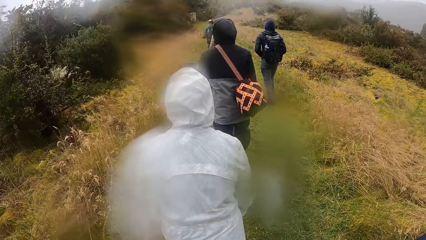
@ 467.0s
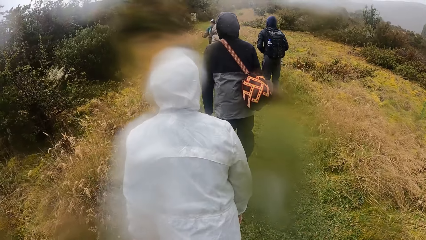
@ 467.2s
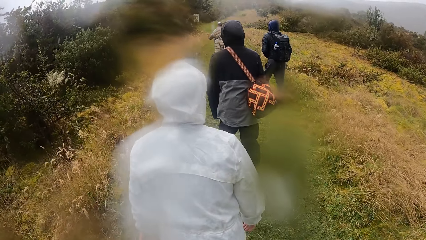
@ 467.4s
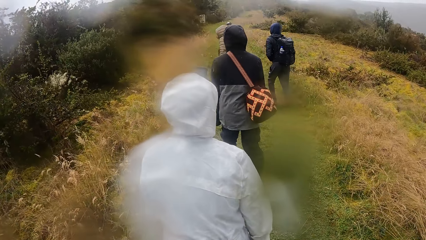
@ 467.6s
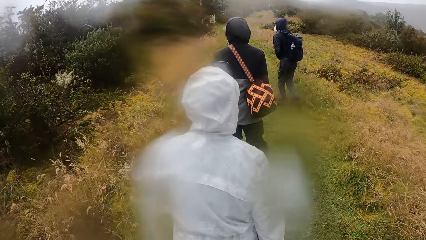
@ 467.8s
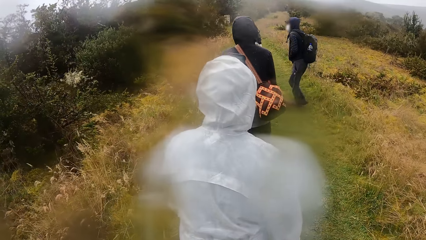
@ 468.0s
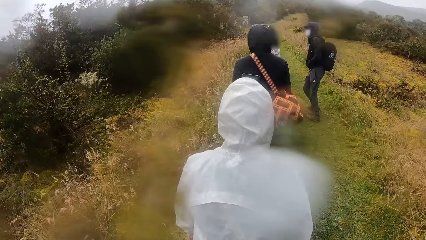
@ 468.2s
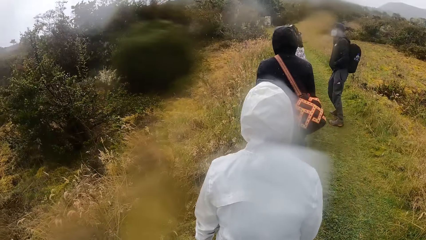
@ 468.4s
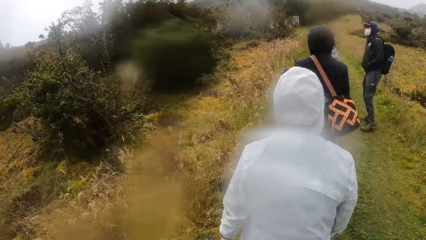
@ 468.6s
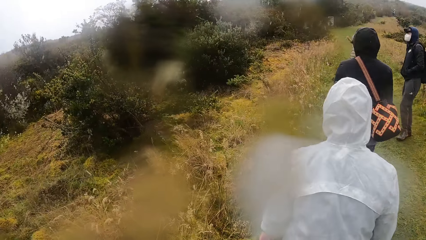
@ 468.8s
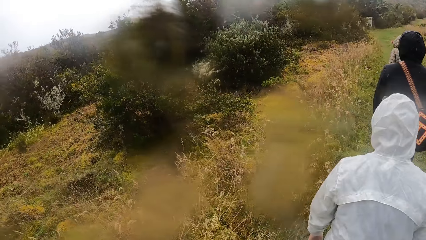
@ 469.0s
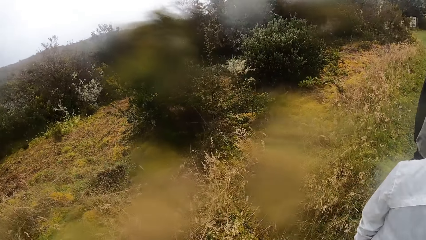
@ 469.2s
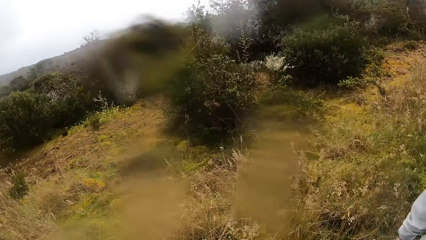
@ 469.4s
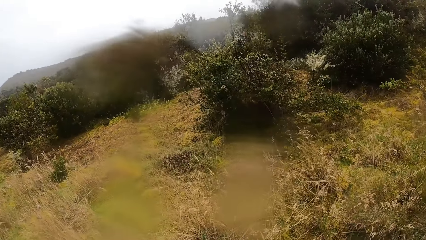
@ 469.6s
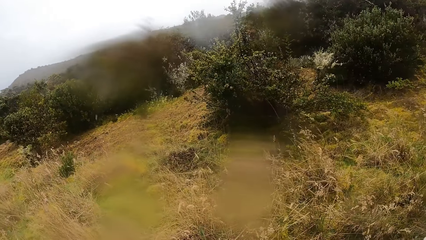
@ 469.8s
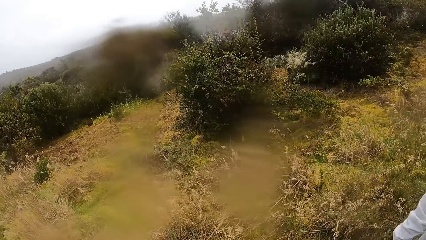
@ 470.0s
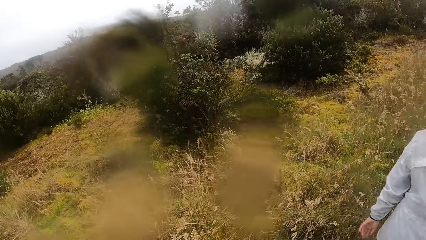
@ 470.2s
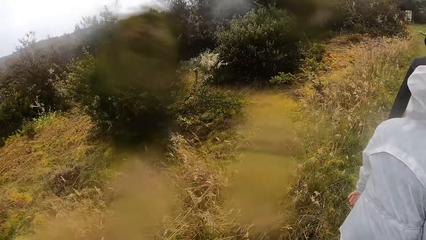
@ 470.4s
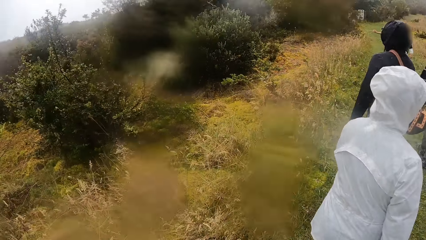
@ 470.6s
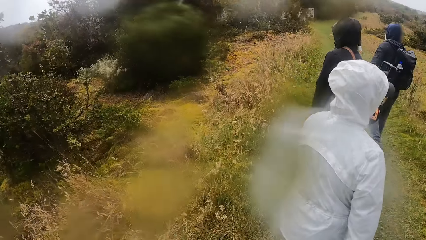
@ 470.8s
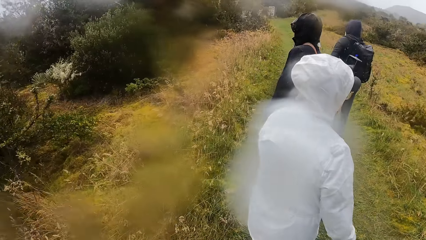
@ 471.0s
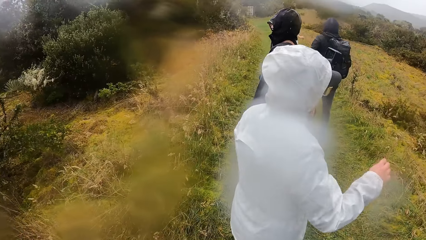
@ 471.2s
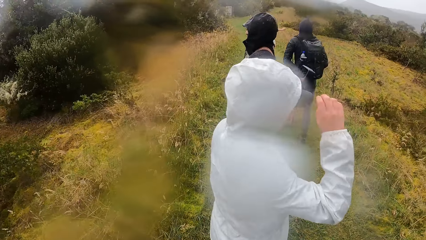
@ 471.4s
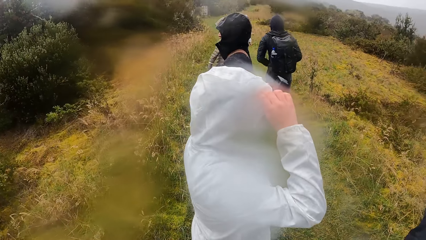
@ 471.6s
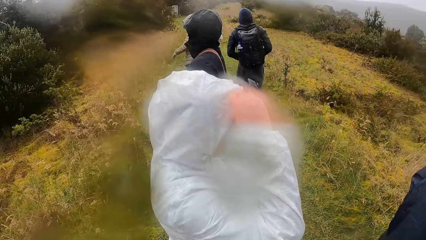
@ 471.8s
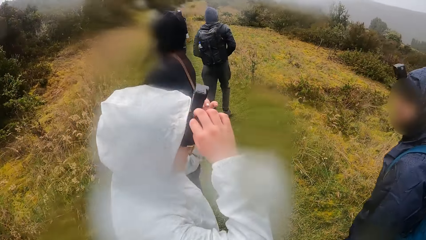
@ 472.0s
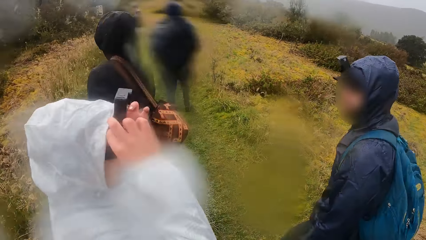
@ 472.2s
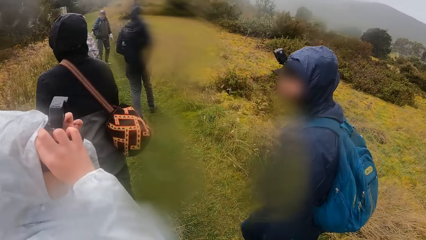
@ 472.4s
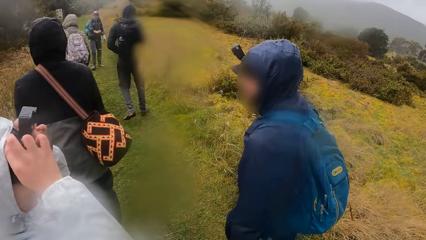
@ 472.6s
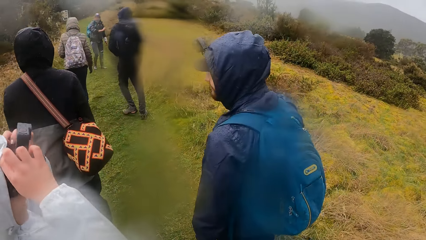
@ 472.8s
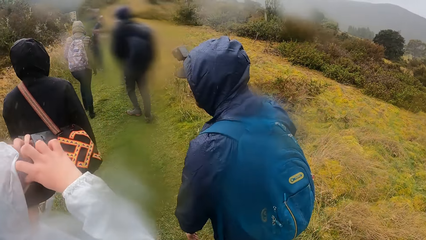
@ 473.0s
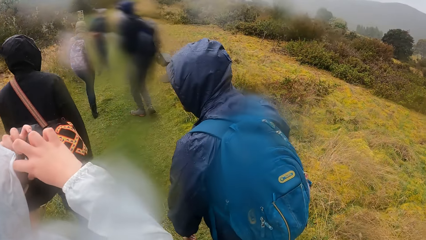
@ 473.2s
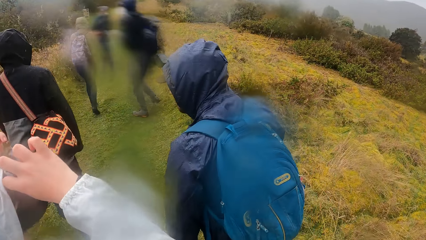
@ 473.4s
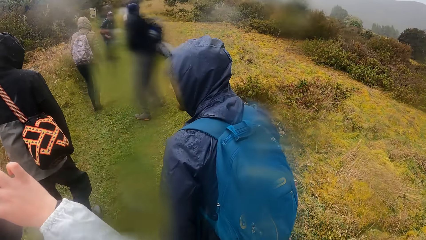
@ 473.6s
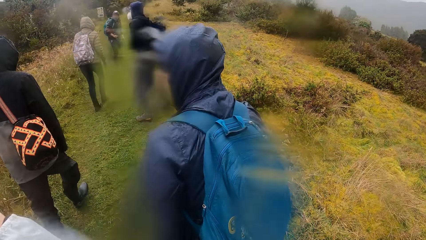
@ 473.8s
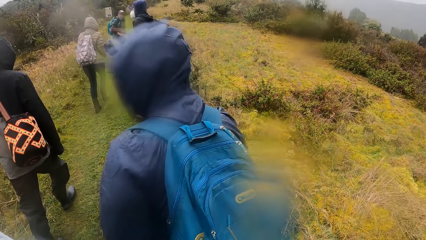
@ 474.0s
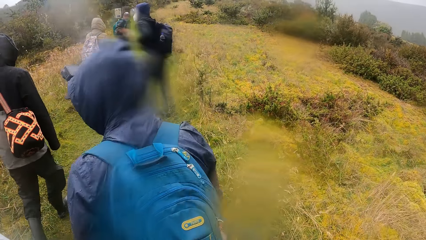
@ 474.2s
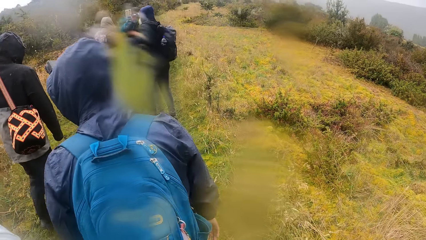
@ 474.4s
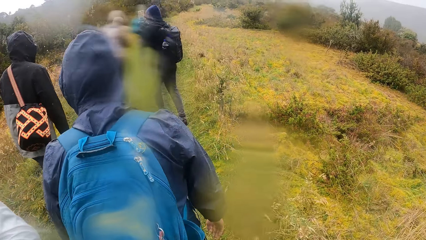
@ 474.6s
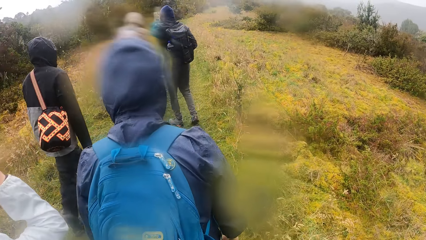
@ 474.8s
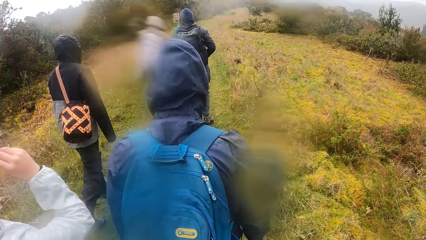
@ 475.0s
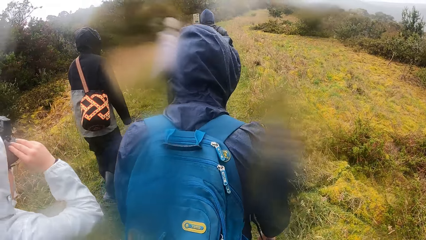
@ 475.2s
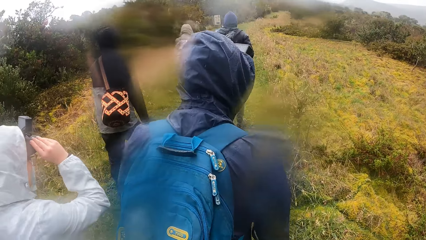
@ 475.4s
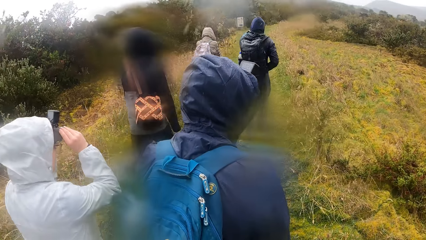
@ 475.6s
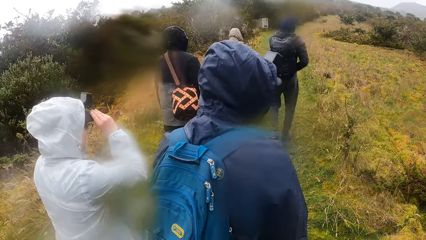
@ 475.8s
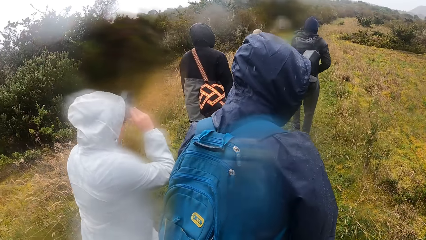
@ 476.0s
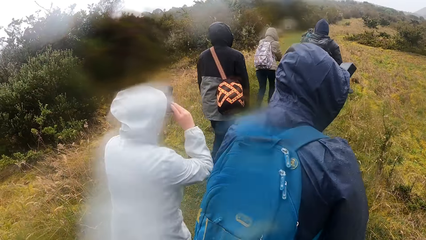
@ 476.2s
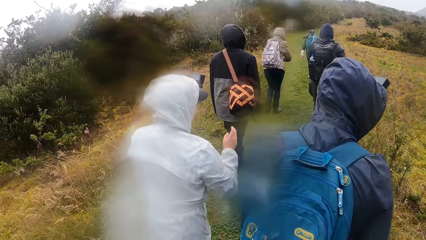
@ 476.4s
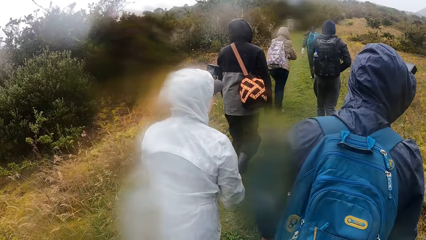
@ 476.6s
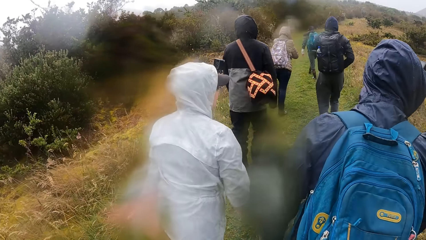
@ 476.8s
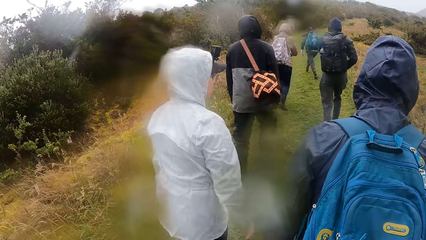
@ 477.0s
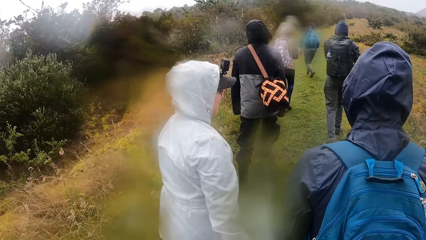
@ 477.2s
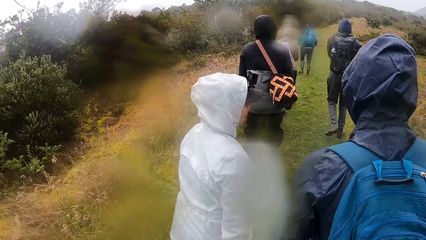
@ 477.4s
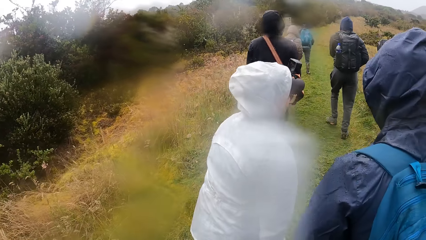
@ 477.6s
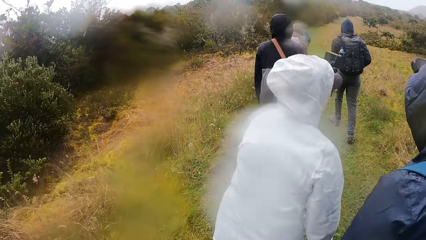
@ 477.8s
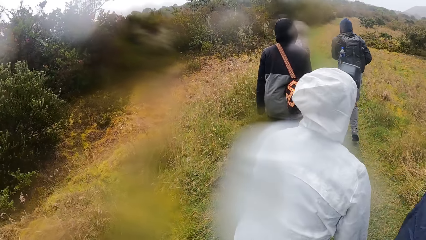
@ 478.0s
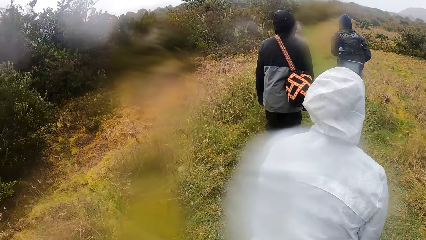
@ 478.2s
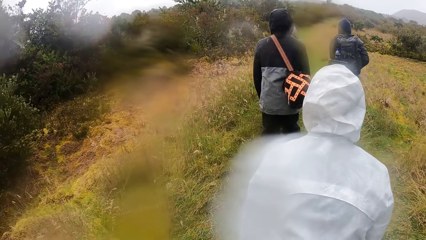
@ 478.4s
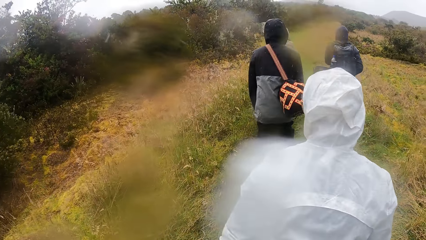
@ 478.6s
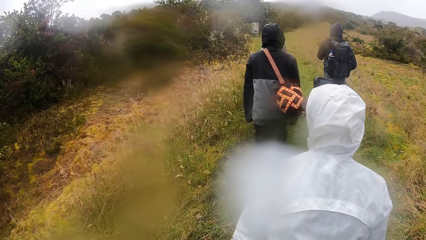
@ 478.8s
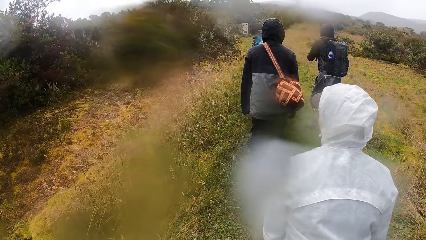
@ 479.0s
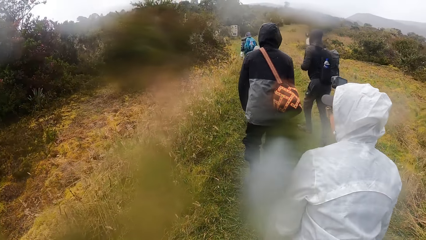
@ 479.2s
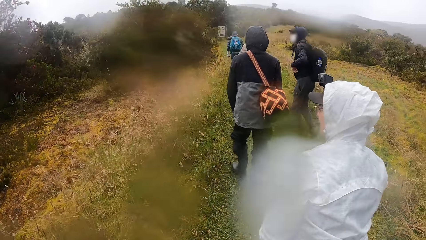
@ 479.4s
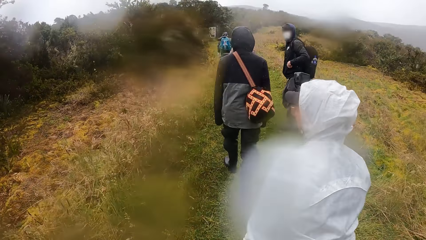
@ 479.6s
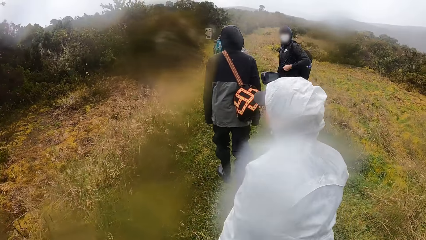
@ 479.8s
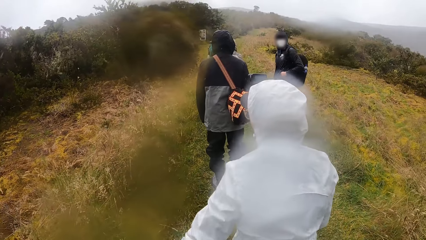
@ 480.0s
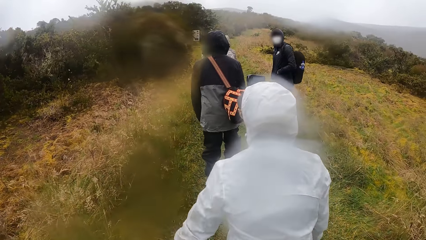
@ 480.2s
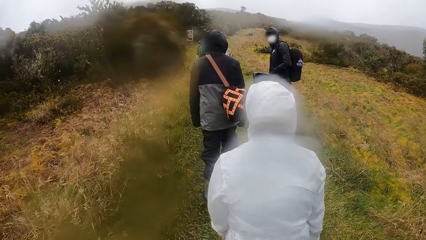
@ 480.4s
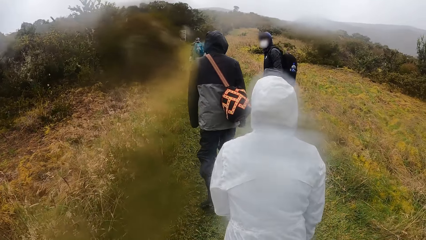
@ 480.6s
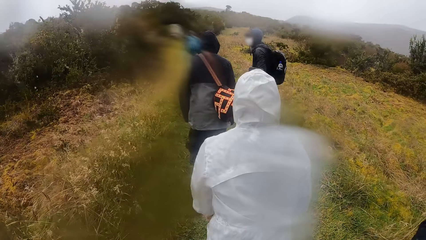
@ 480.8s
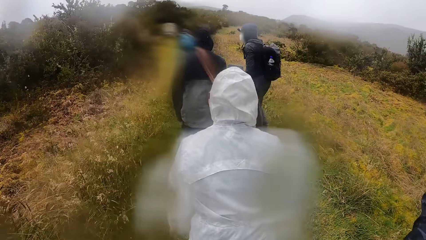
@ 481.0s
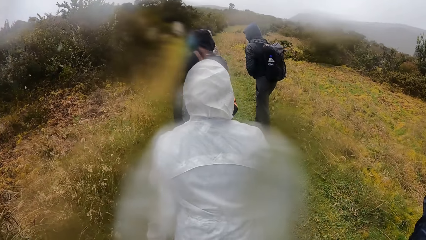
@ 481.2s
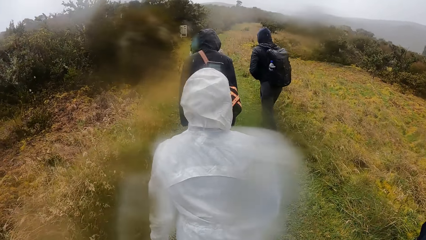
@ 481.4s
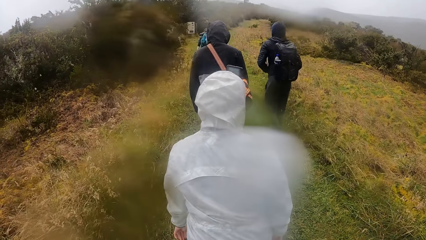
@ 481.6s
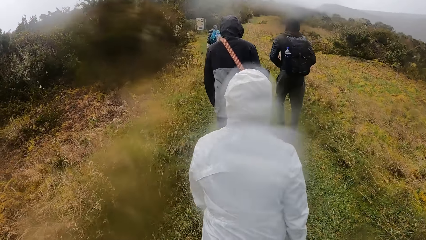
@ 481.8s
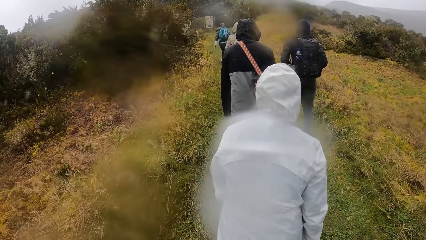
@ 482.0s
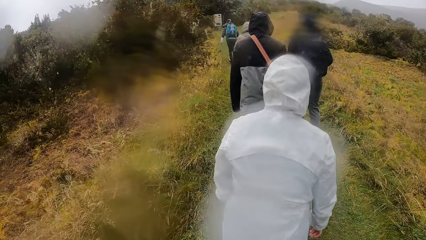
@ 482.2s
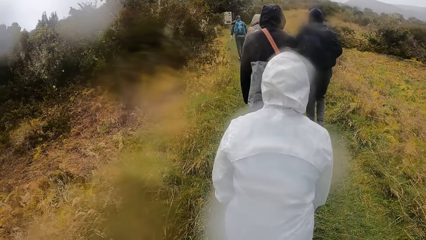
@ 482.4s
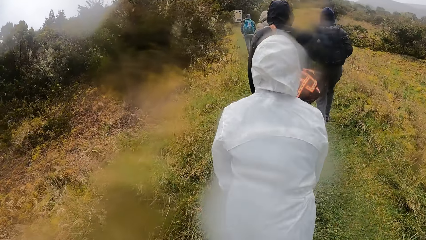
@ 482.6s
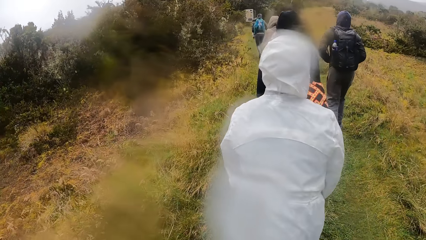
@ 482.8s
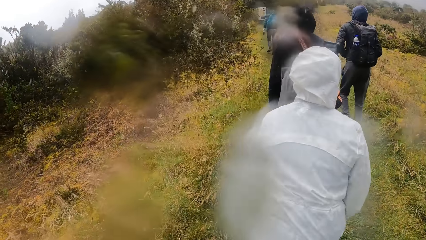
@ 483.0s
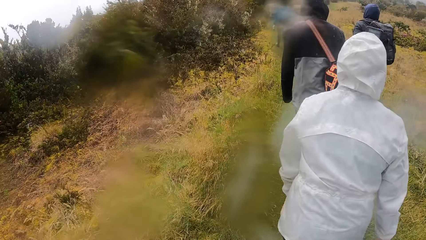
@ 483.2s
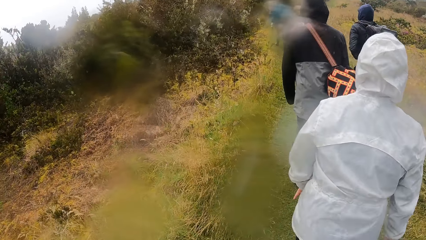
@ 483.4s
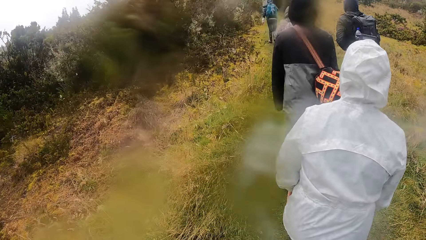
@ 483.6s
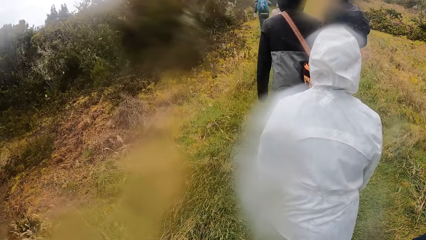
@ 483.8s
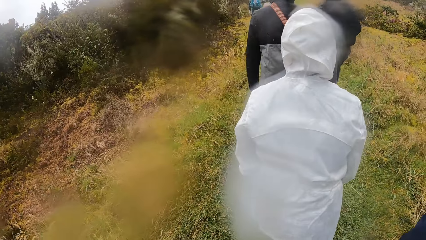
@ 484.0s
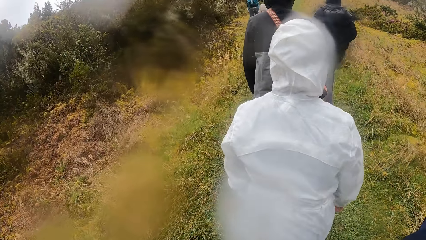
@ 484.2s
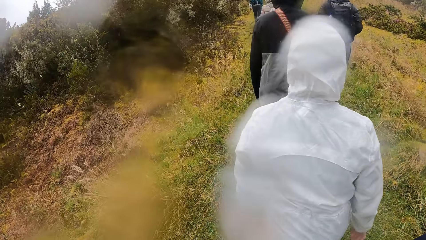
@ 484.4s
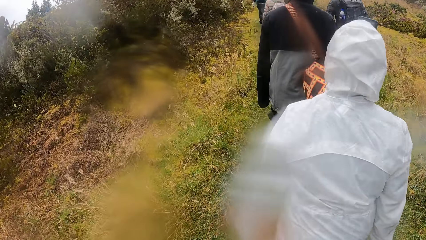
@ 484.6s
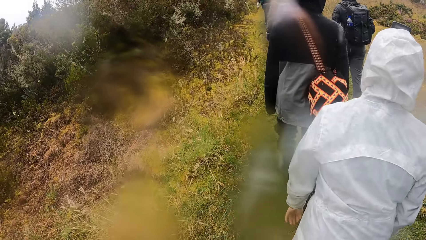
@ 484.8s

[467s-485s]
The camera wearer looks around. They walk around in the field. The woman adjusts the camera on her head with both hands. A man walks around in the field.
